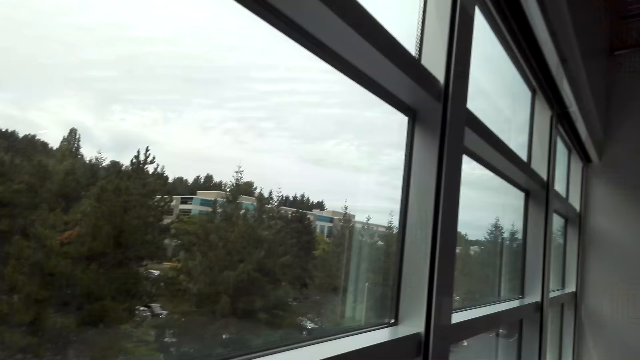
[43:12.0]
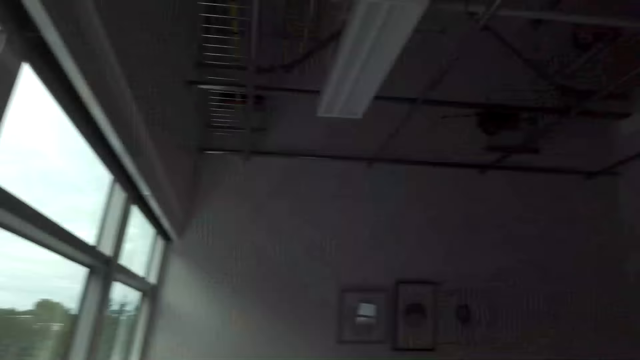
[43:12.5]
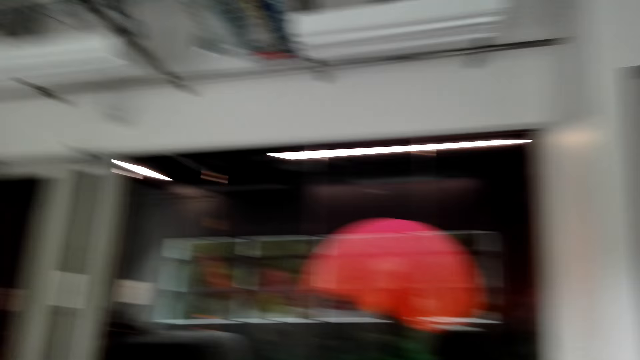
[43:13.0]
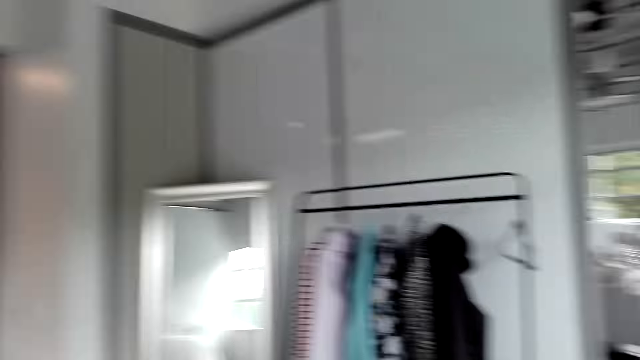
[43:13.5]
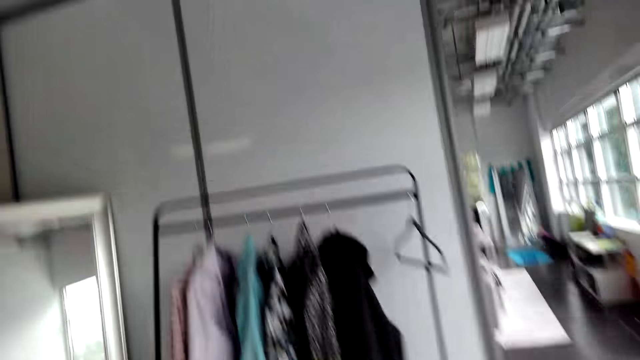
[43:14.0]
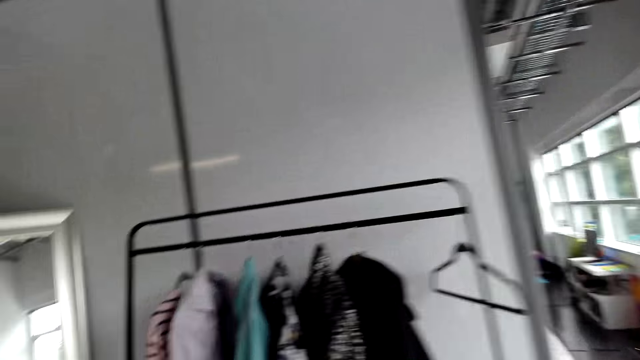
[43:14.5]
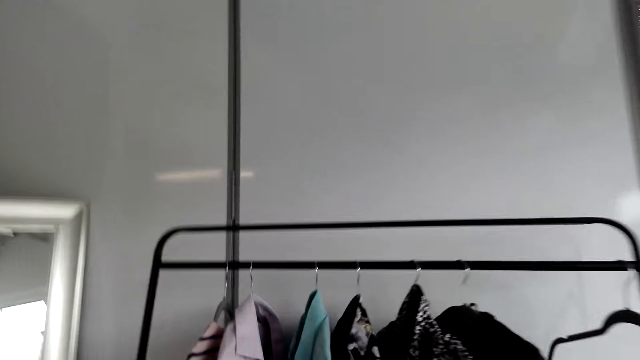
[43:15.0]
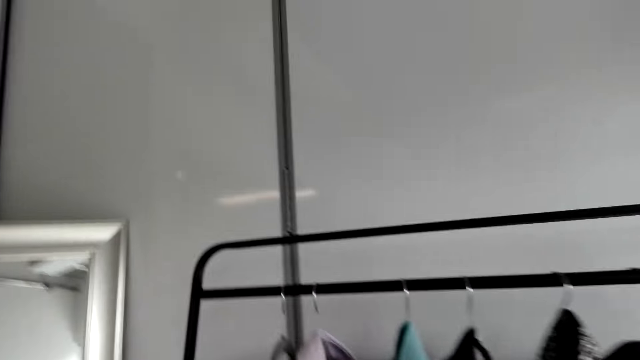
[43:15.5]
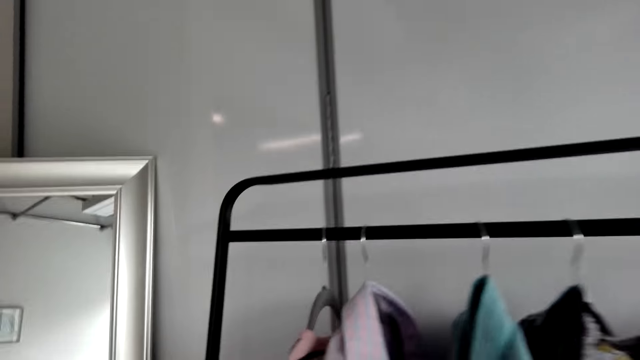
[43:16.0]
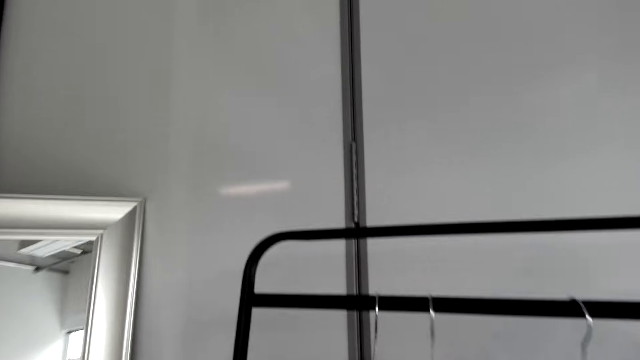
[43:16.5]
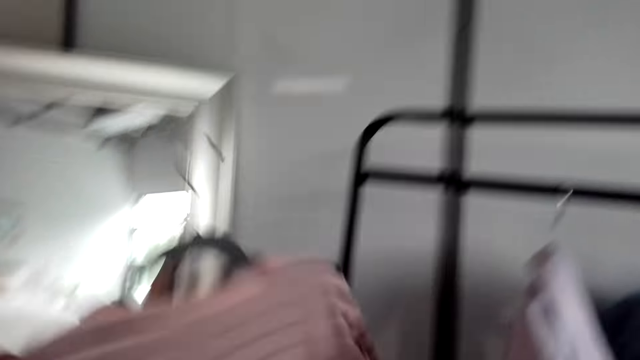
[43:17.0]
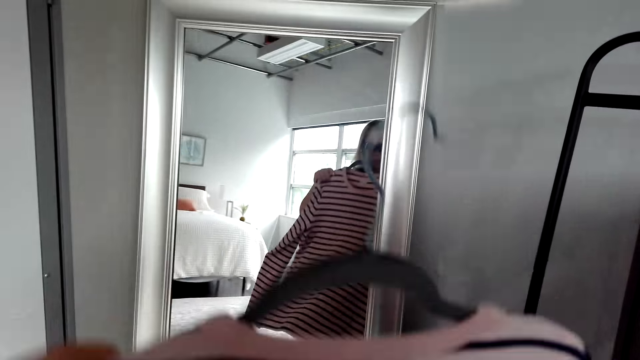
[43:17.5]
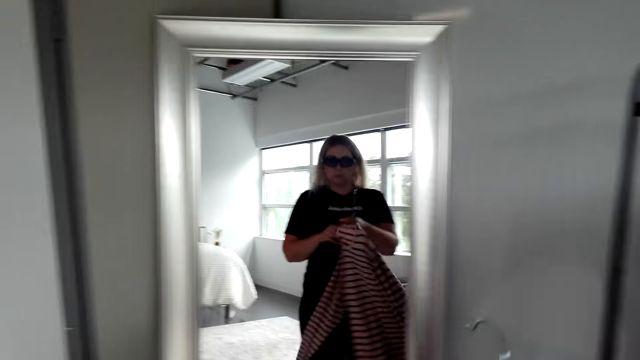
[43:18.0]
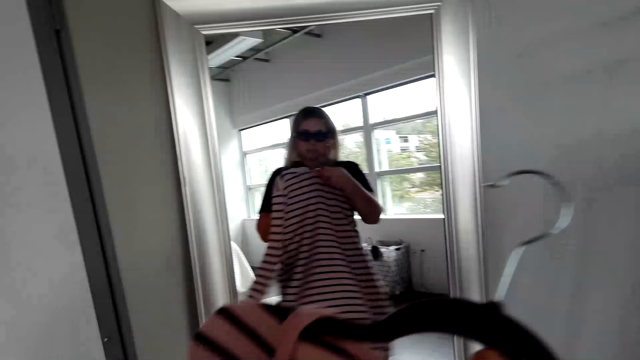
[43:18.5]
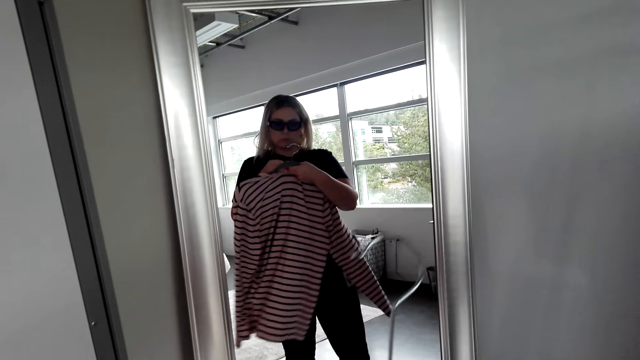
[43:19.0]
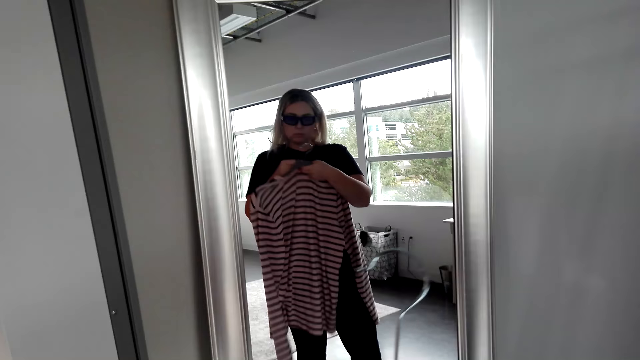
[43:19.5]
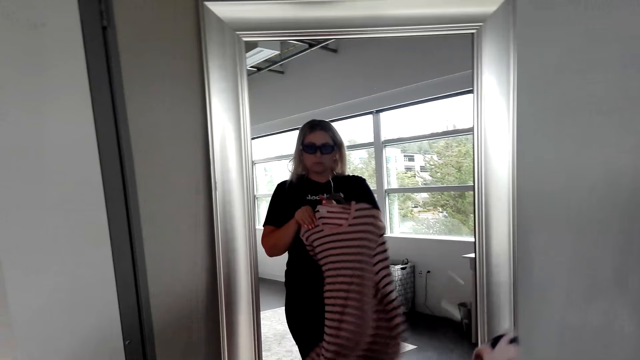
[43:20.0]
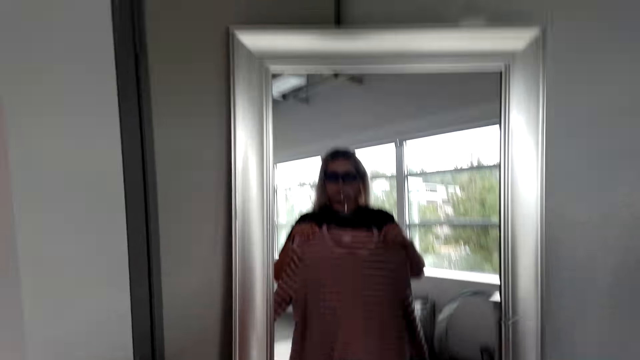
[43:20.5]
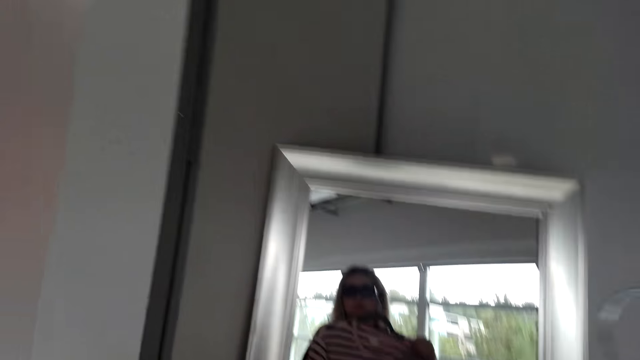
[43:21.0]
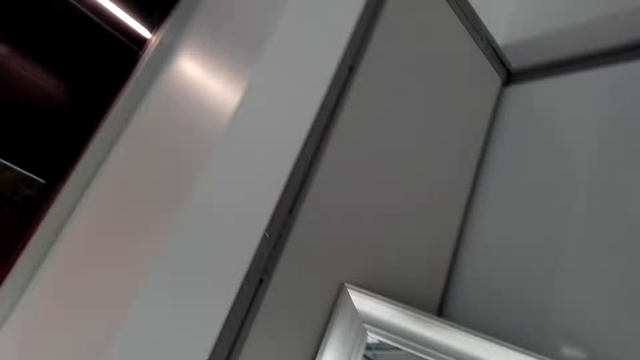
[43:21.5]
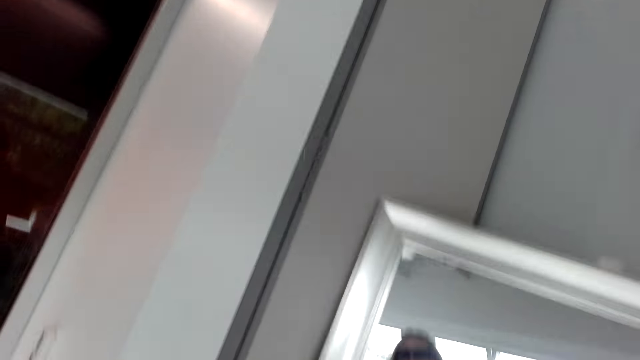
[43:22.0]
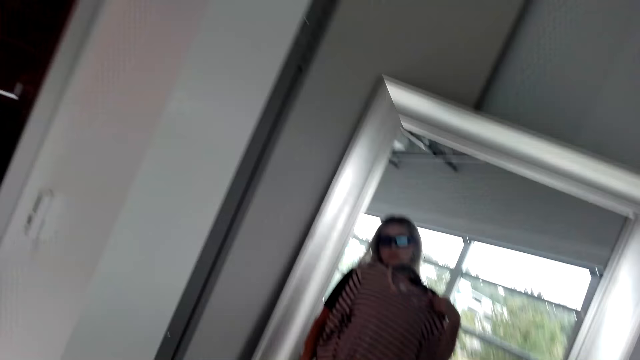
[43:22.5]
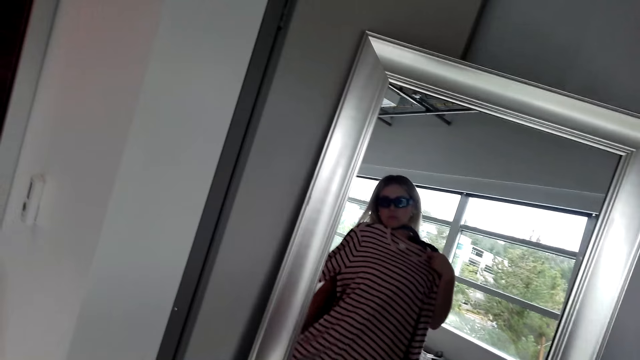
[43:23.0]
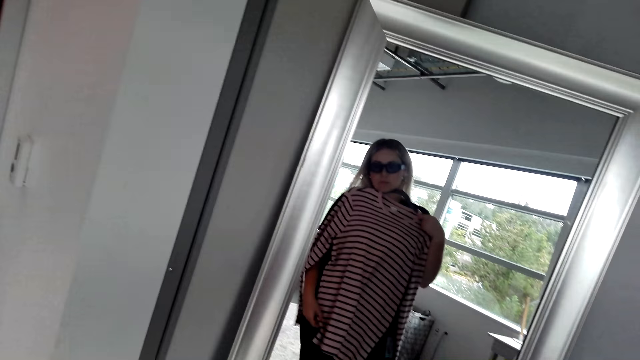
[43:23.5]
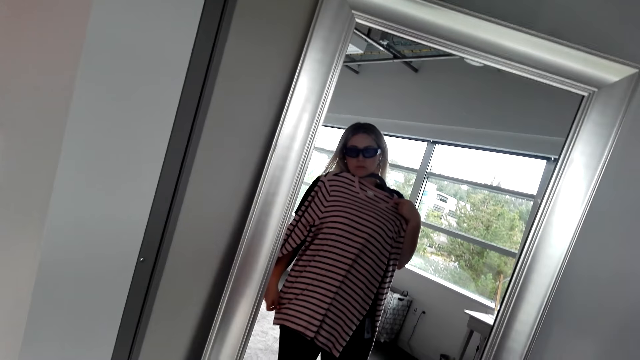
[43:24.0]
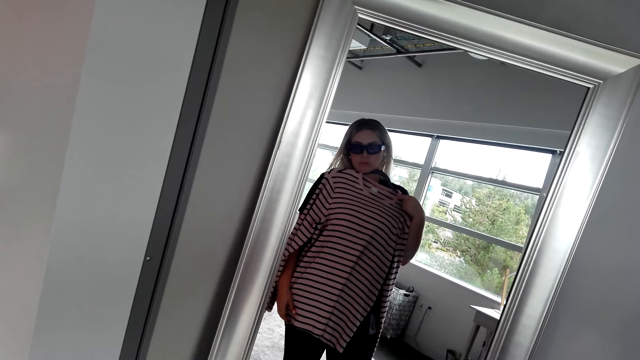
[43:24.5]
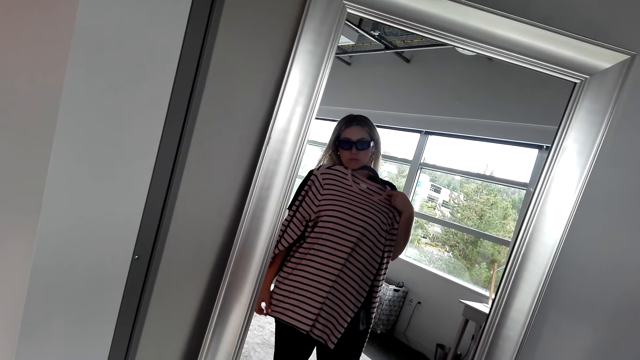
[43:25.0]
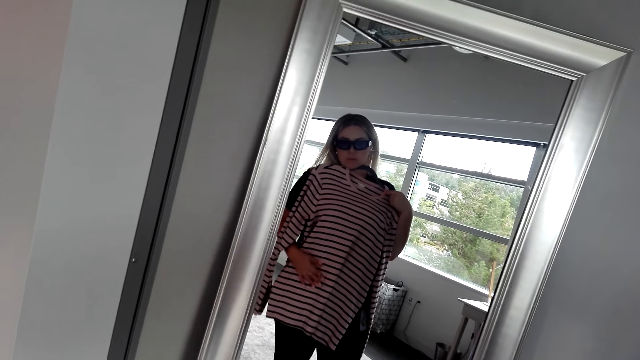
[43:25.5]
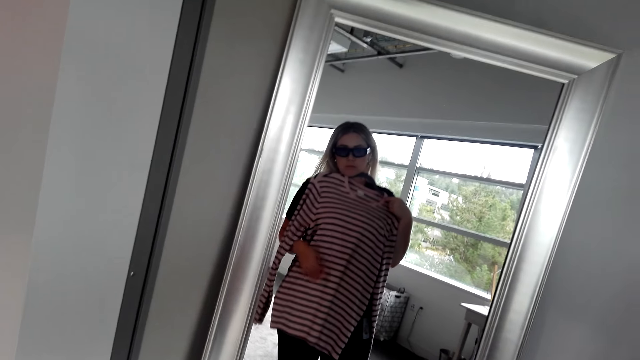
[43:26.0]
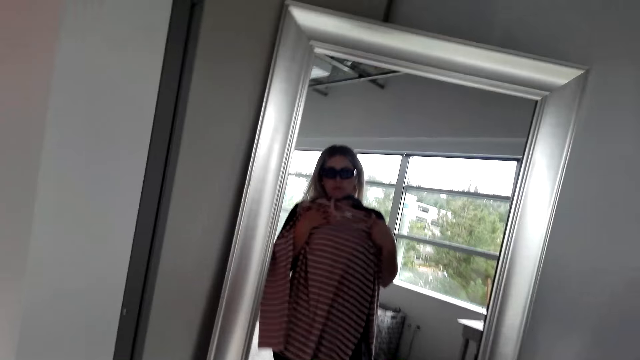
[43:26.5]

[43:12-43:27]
The camera wearer picks a cloth from the clothes rack. They look at themselves in the mirror. They try the cloth on.

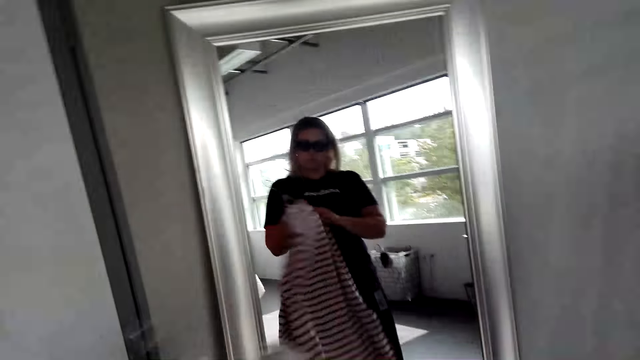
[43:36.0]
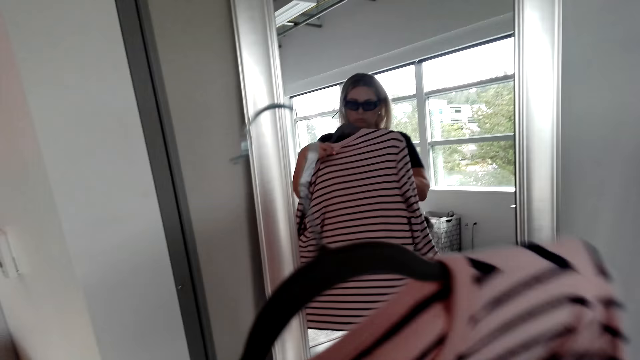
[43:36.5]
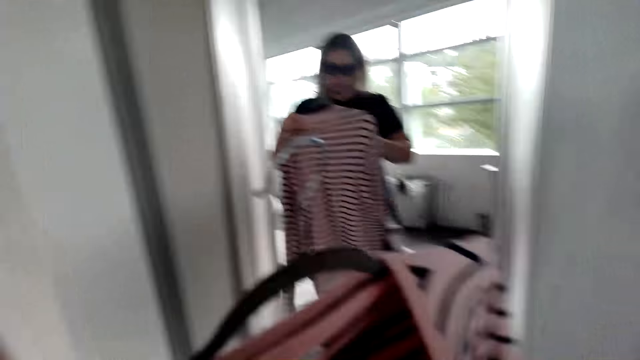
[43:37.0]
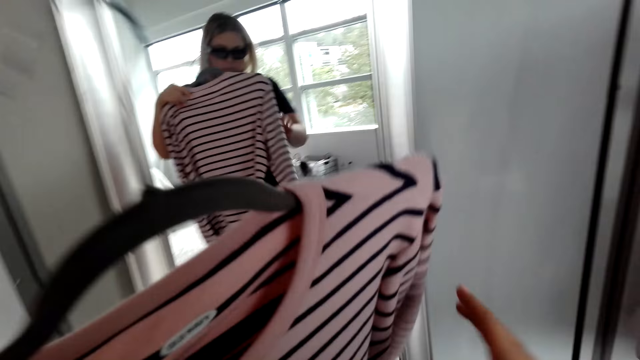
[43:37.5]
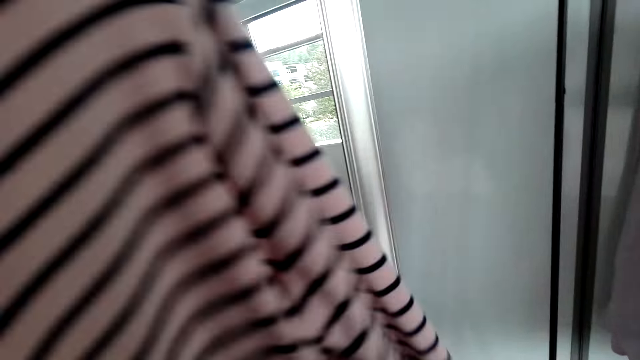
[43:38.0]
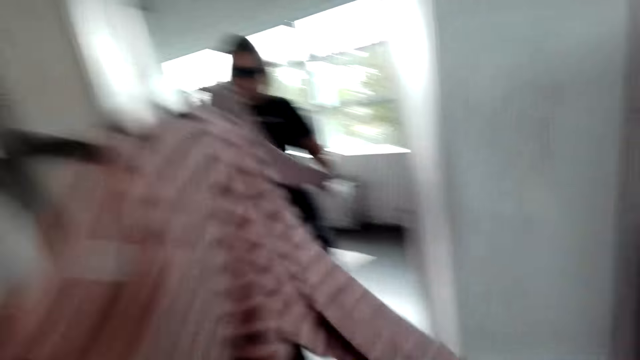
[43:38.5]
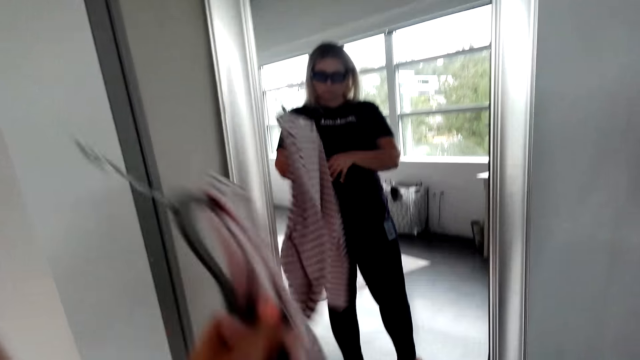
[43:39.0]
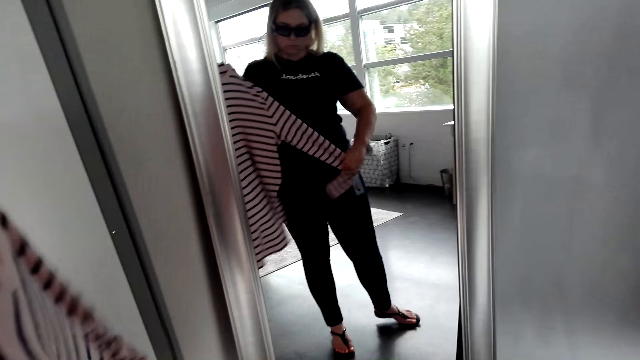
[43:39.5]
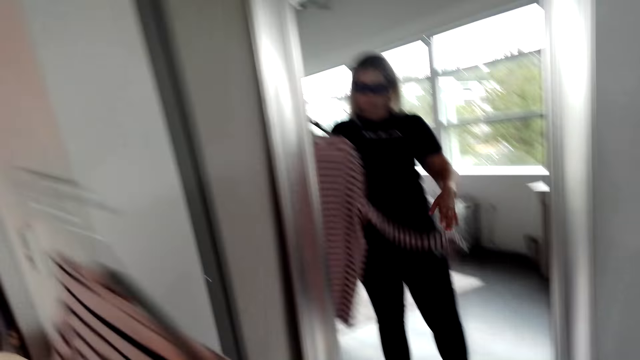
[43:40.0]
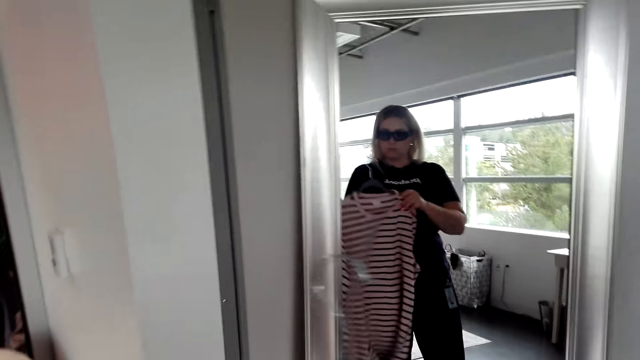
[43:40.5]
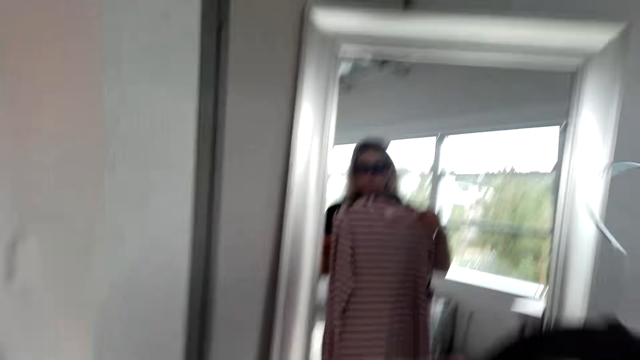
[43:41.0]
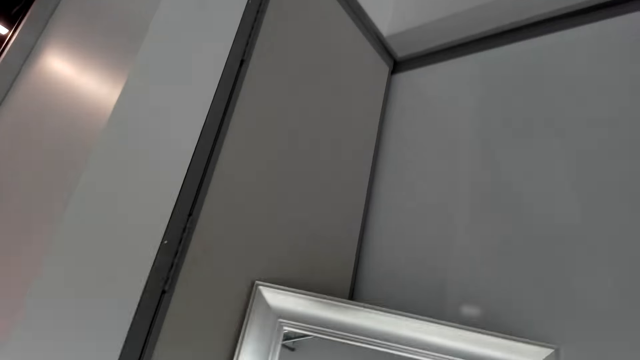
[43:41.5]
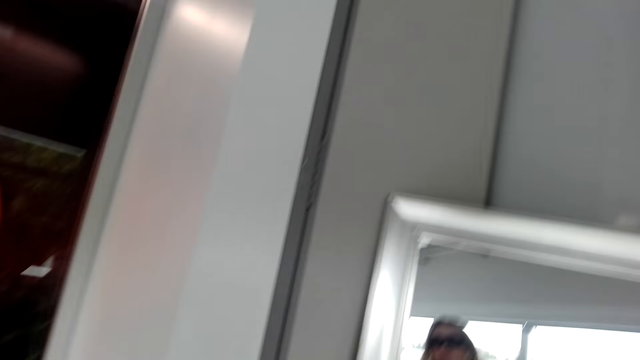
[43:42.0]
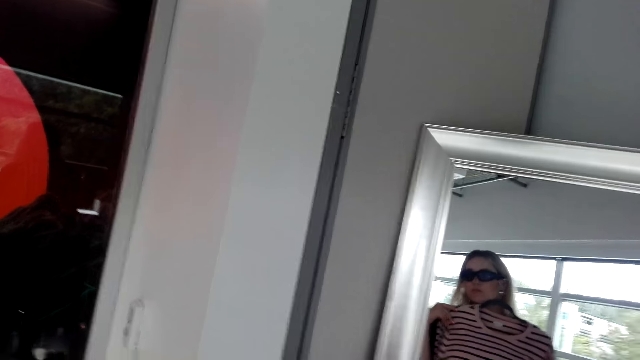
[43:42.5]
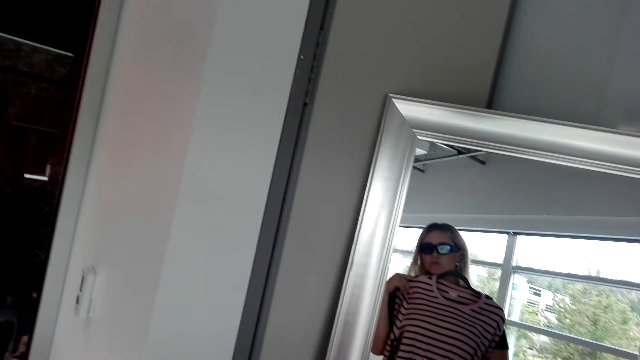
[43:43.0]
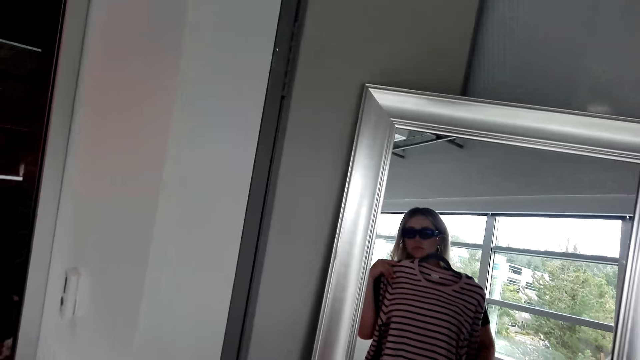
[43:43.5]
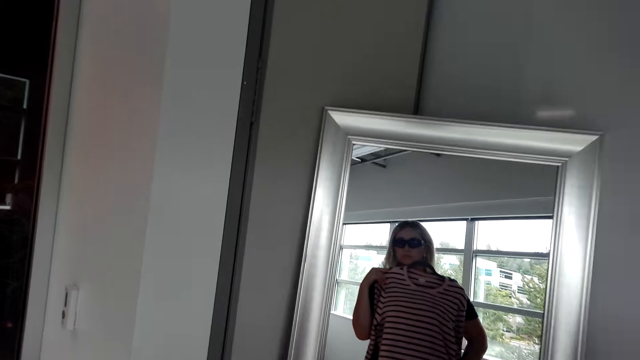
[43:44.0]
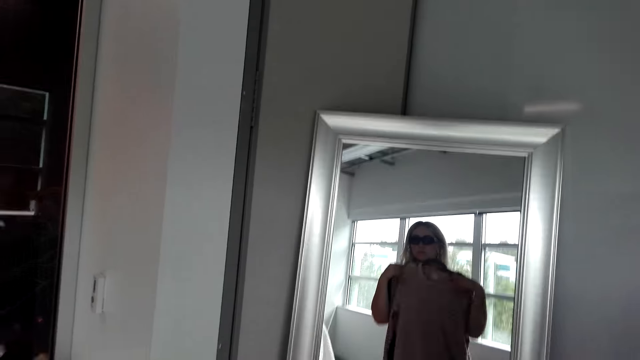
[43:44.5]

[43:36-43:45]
The camera wearer turns the cloth. They try the cloth on.
